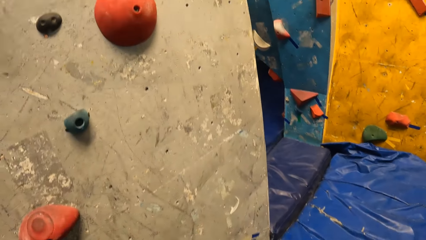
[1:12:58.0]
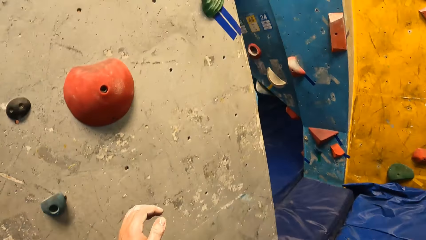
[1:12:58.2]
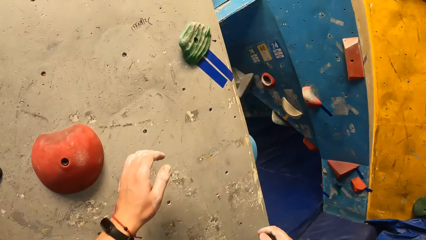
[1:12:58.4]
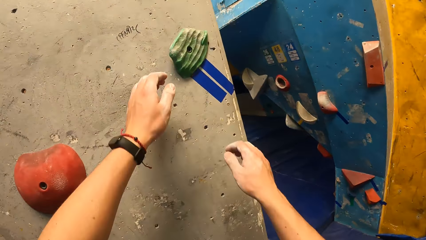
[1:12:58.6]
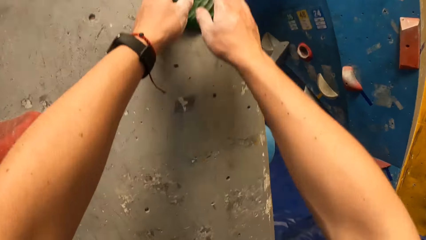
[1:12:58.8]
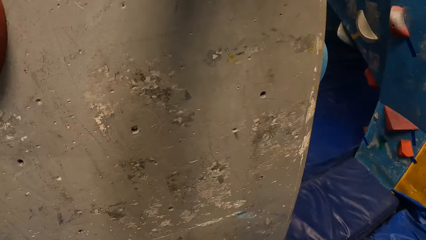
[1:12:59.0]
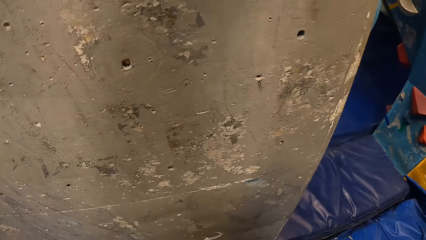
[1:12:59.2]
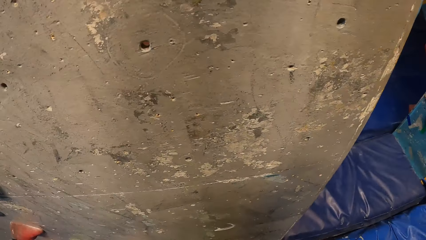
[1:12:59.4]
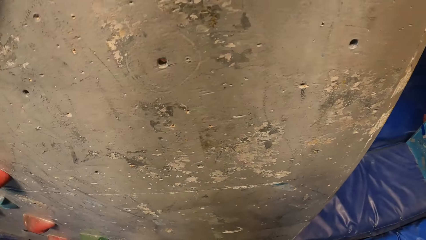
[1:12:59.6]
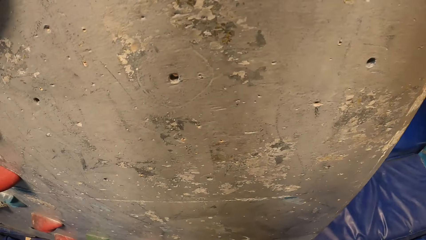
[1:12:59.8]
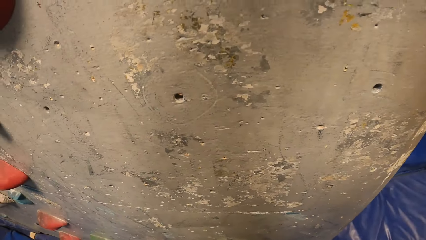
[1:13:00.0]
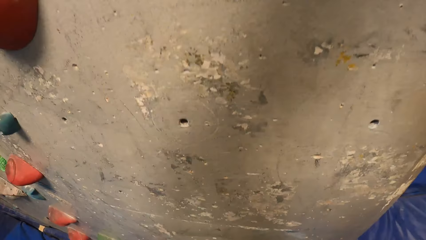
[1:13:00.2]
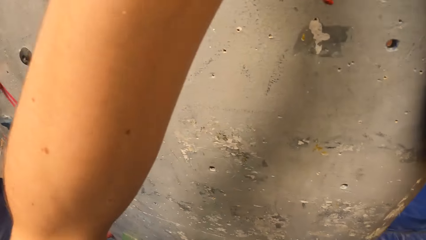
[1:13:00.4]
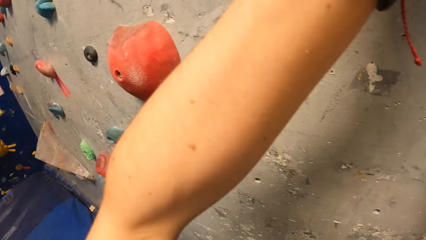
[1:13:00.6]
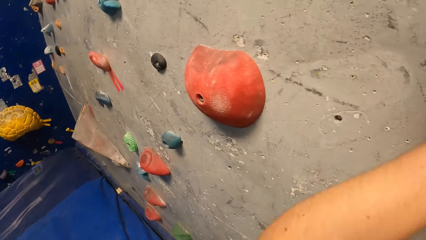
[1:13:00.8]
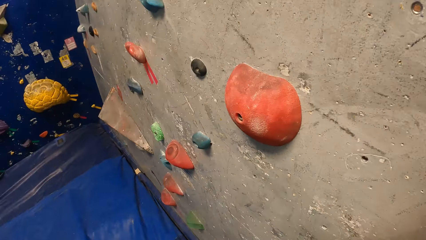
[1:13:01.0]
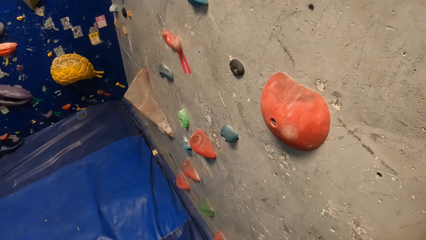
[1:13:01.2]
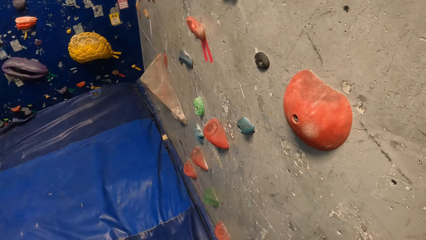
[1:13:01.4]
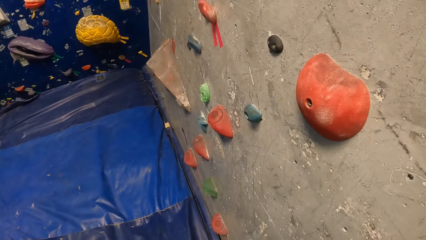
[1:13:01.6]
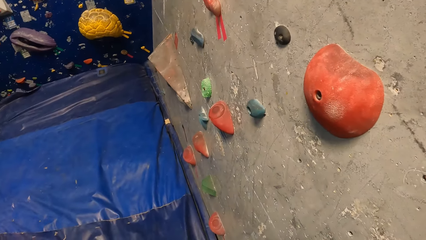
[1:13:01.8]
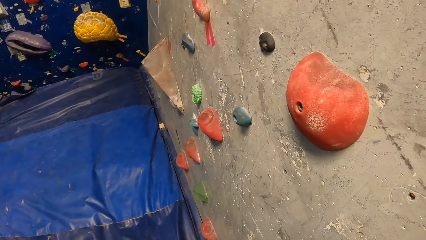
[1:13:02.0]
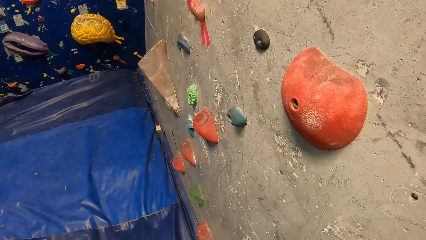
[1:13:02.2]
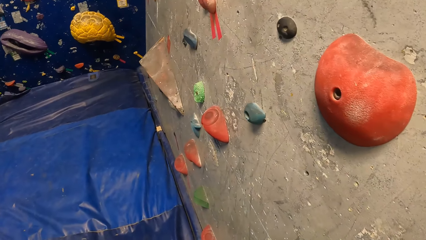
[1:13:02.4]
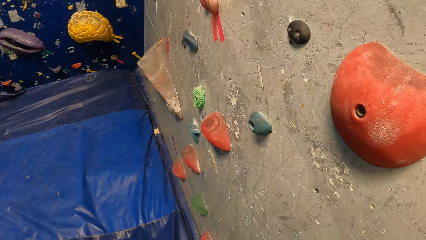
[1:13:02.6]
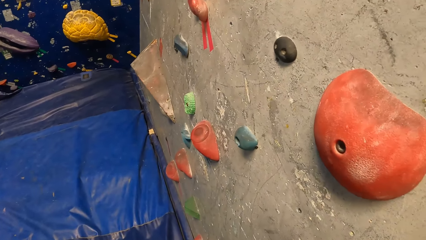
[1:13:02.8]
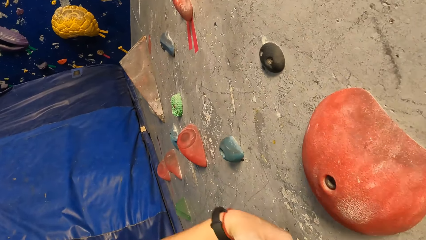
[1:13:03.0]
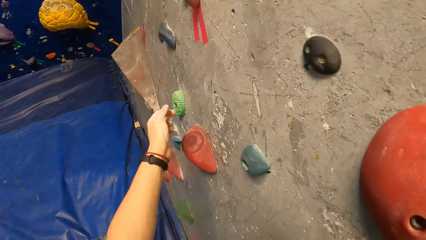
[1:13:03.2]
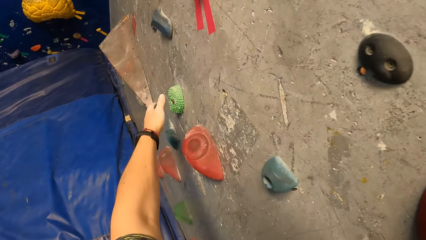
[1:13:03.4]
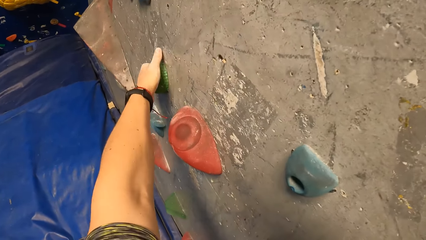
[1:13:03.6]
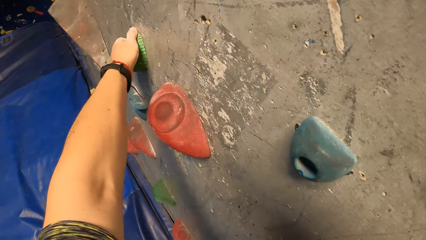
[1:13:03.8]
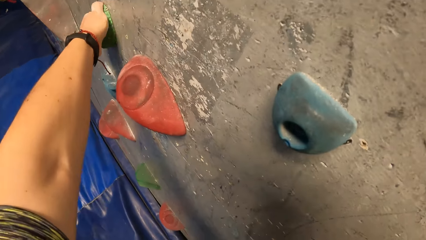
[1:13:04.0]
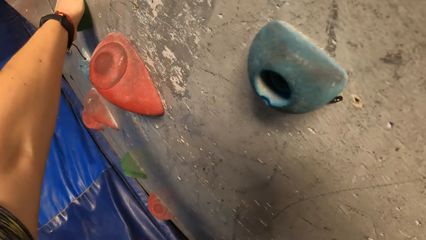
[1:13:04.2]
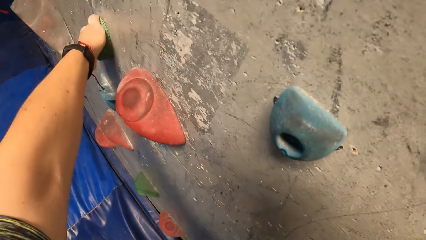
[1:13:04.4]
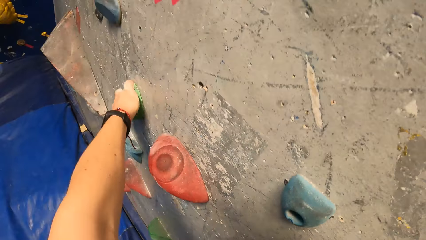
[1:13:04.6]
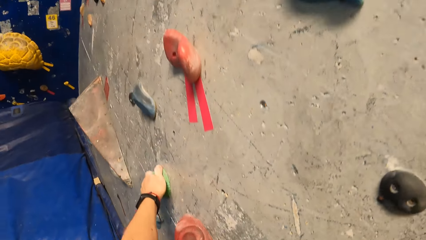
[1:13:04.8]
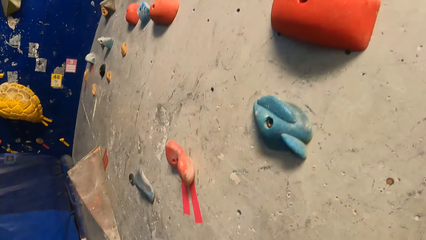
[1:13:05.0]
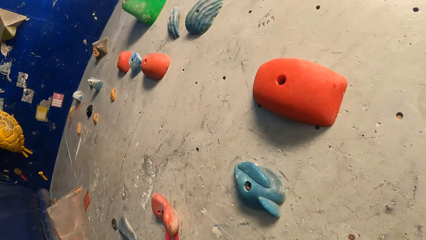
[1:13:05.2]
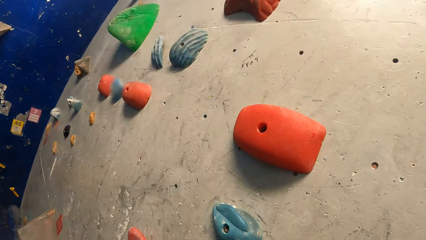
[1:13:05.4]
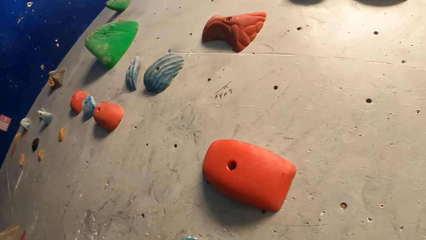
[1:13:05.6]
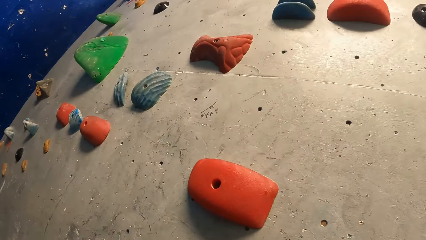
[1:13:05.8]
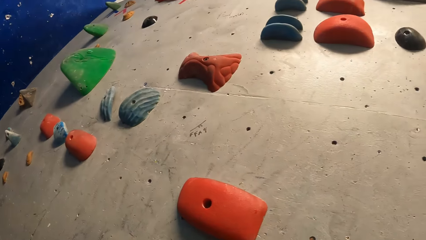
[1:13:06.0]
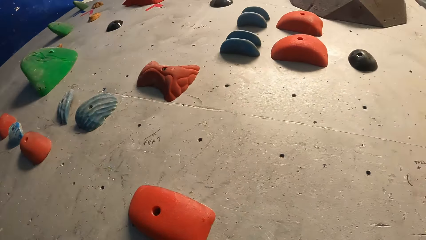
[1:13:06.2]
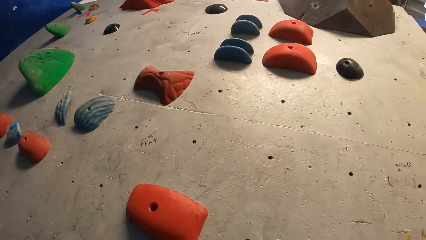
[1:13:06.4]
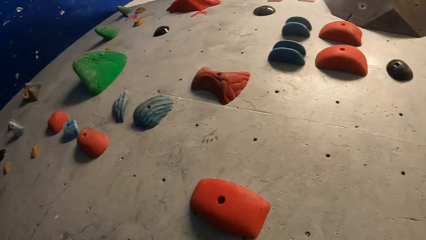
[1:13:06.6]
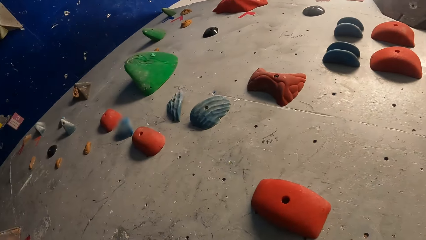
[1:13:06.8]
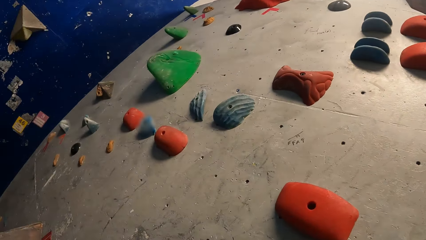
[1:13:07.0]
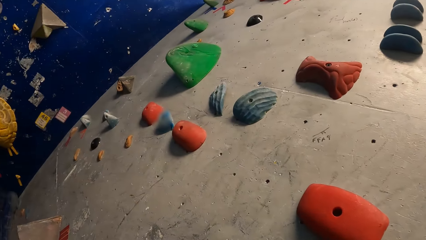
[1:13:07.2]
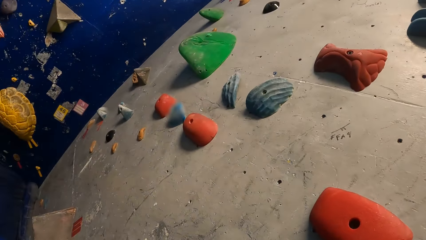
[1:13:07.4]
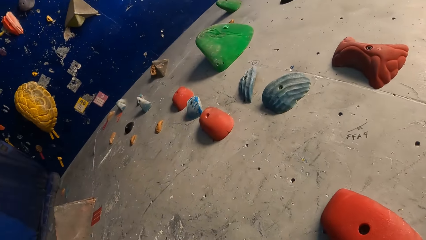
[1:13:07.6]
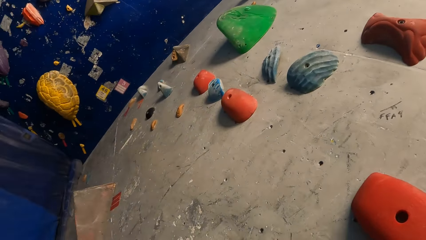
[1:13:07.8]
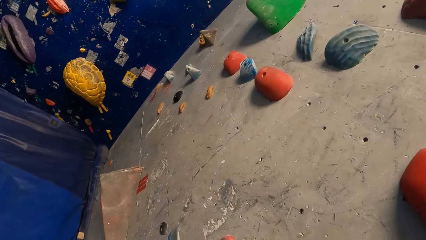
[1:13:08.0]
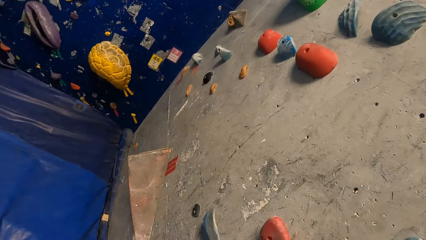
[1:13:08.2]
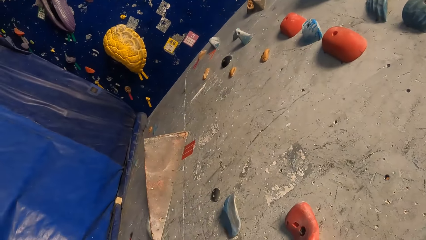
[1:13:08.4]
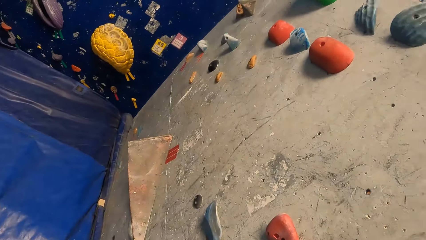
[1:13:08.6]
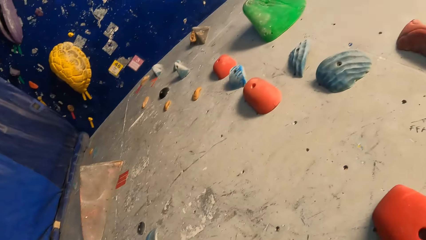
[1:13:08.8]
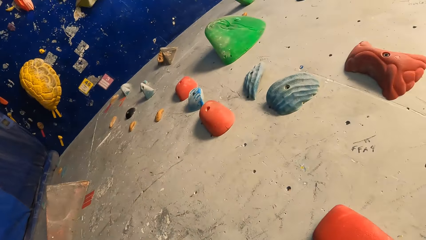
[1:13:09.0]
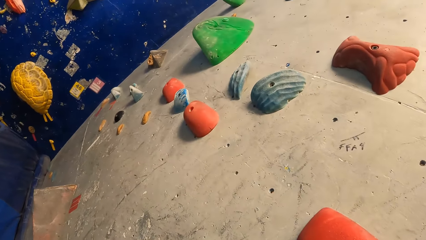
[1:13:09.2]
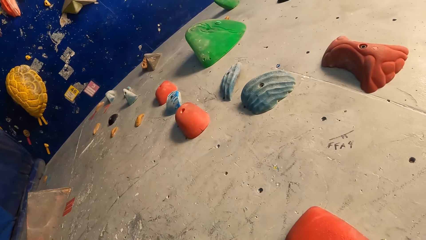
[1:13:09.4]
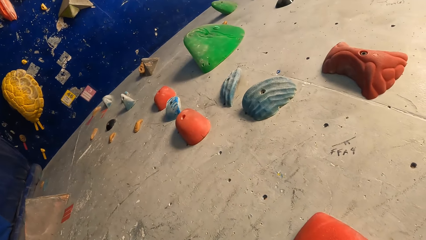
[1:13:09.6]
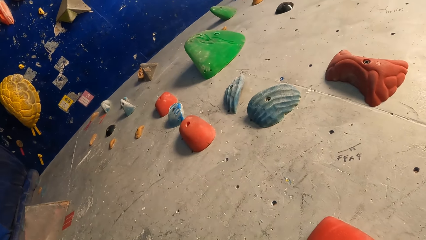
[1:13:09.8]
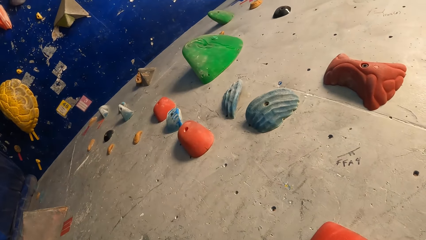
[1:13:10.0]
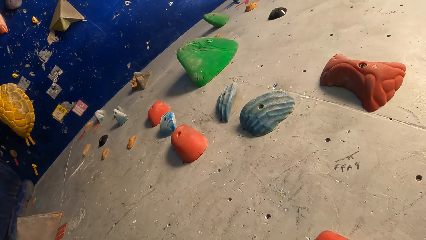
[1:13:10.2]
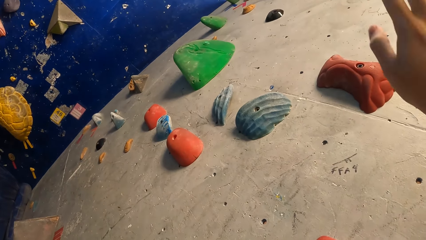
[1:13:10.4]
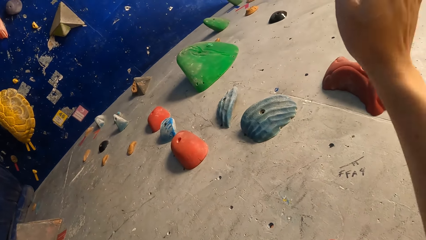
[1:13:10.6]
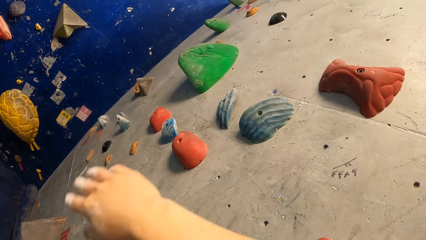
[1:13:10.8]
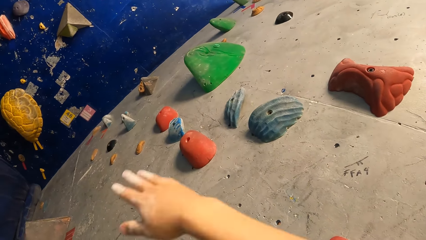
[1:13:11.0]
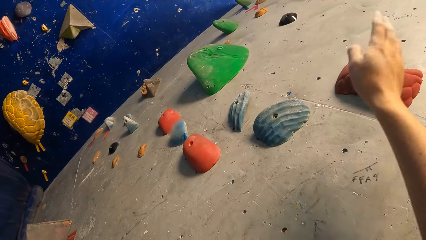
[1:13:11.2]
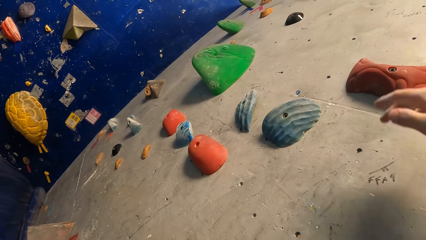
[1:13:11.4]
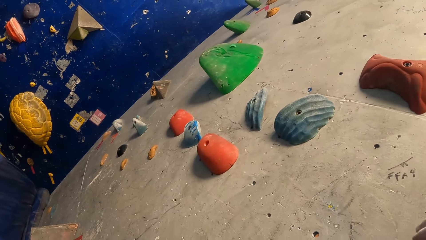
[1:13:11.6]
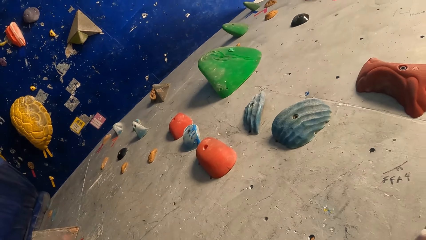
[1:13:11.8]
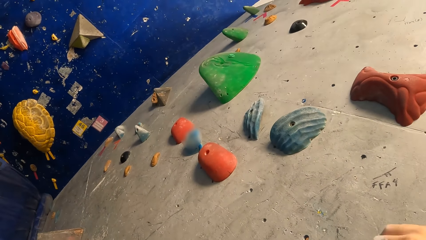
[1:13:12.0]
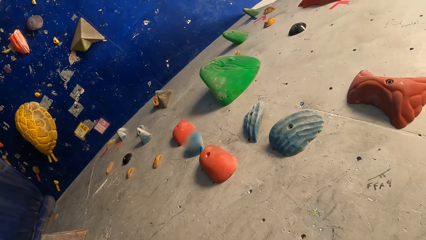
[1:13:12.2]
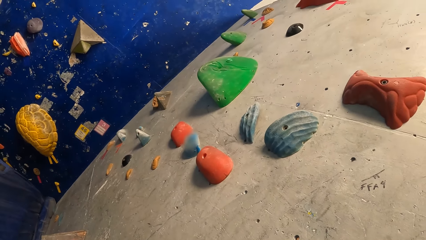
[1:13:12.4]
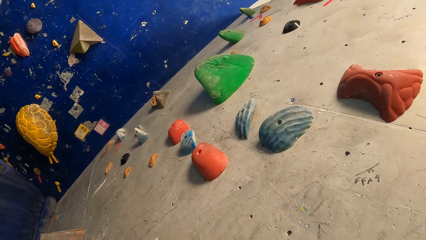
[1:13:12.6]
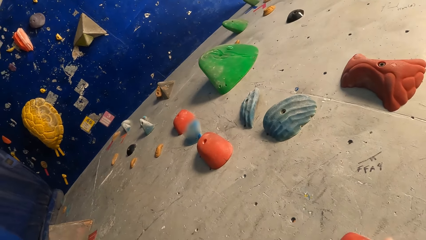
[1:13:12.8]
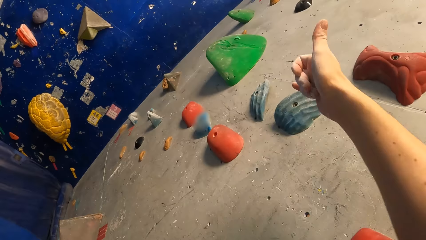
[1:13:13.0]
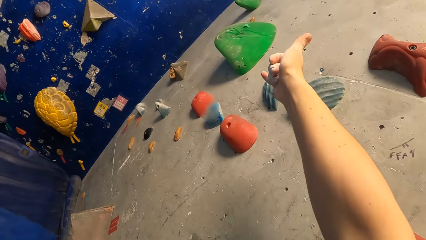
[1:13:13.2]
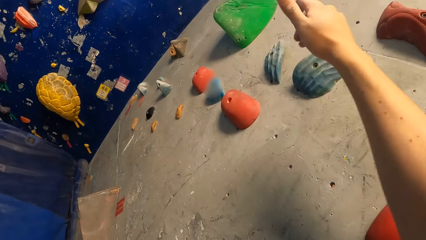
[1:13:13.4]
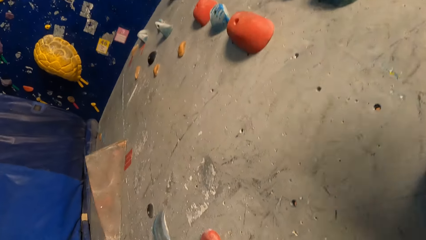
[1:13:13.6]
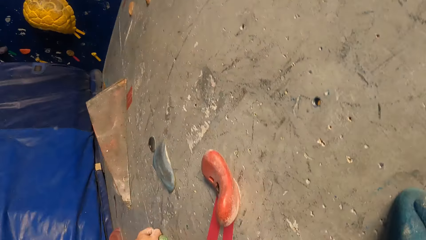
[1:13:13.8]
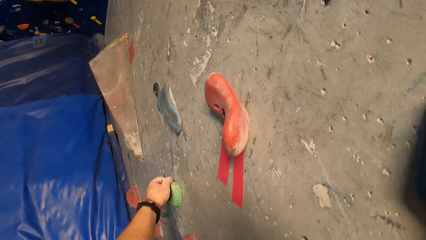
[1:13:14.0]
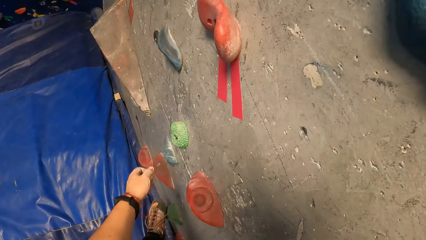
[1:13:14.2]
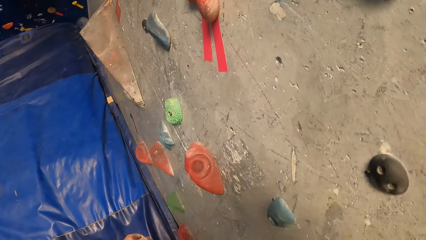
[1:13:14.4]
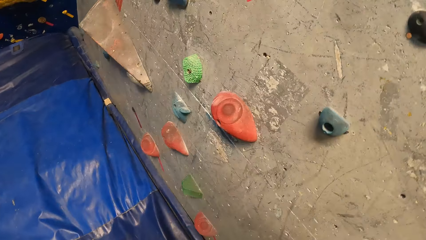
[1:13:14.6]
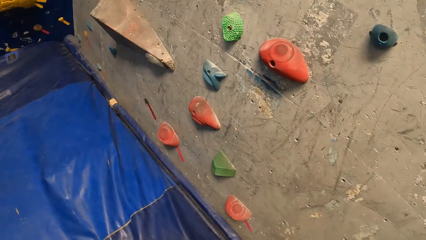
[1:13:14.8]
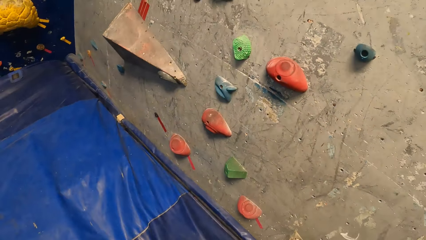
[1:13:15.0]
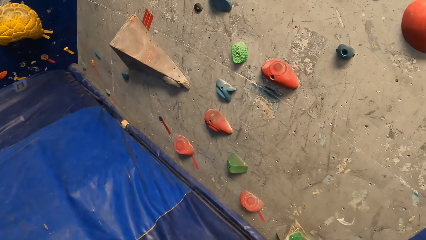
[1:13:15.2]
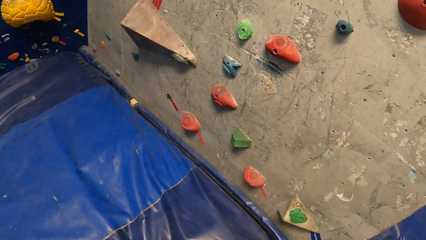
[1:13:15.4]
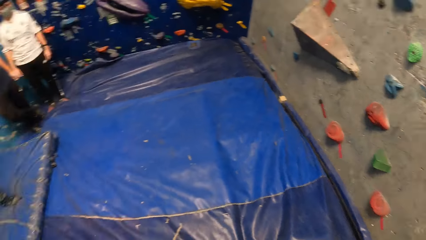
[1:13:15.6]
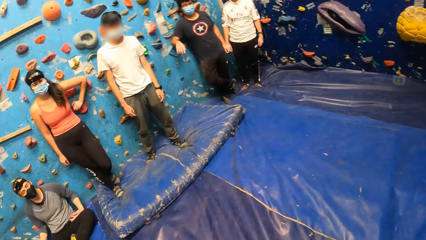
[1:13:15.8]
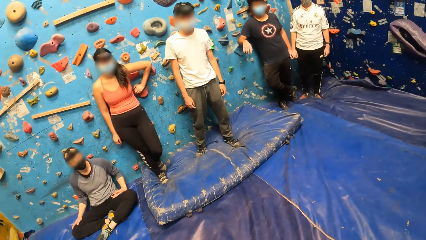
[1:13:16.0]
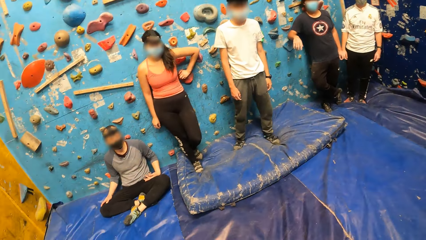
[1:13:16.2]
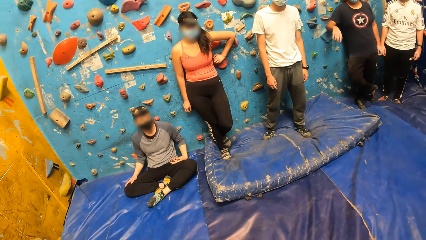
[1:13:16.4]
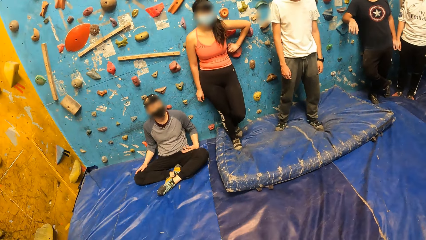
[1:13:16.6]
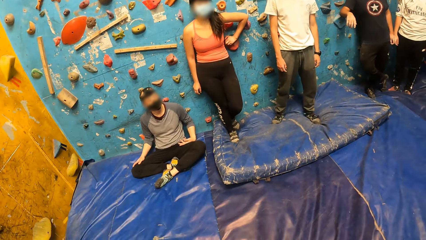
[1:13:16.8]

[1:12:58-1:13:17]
The camera wearer holds the holder. He climbs the wall with his hands. He holds the holder. He stretches the hand. He raises the hand. He jumps down from the wall. He looks around.
